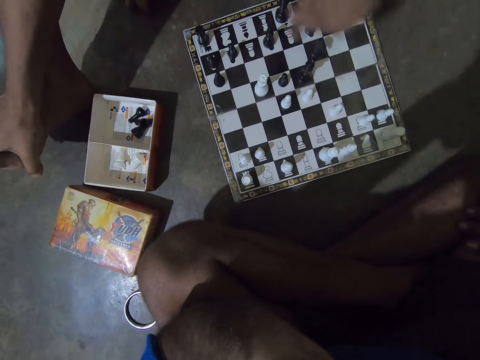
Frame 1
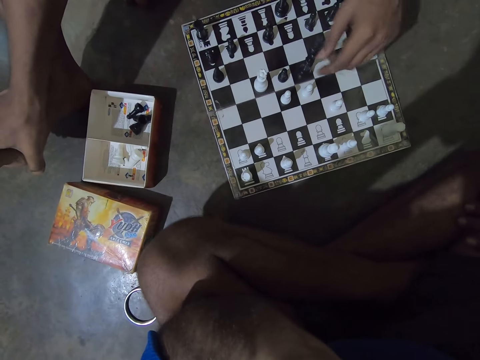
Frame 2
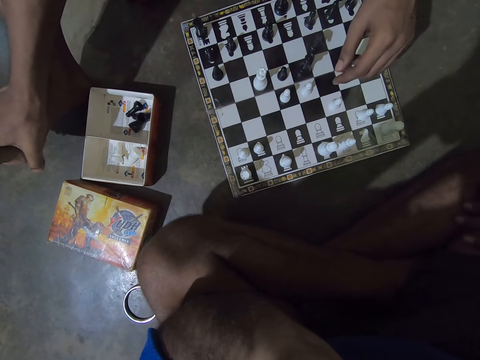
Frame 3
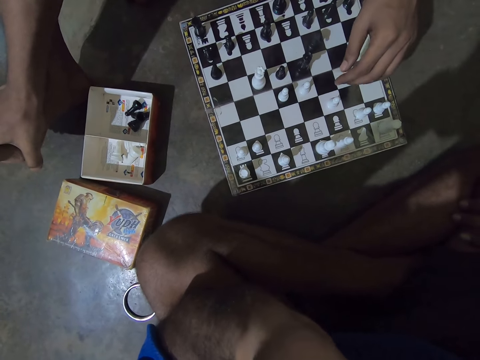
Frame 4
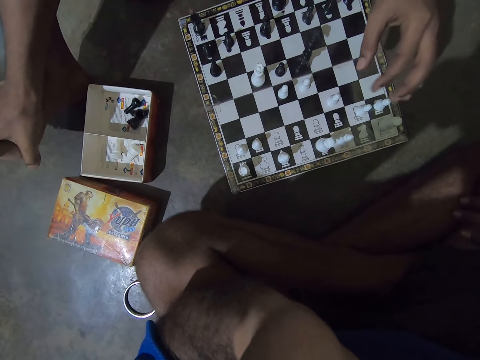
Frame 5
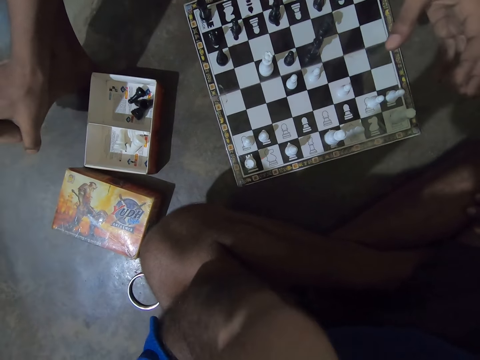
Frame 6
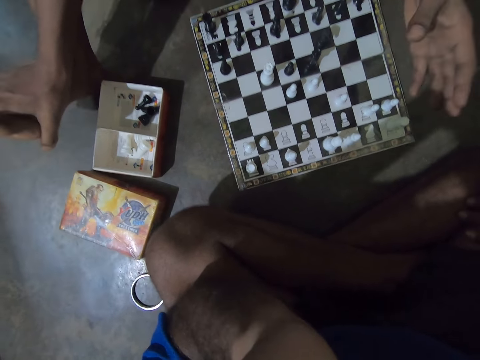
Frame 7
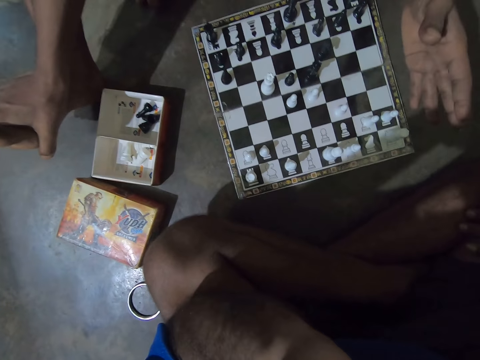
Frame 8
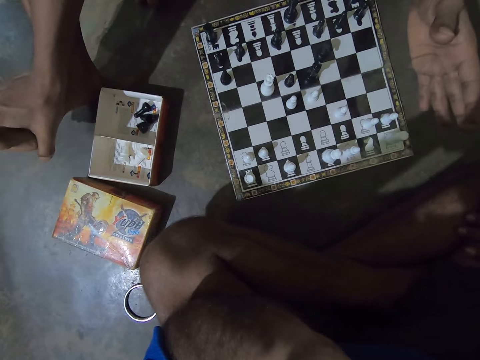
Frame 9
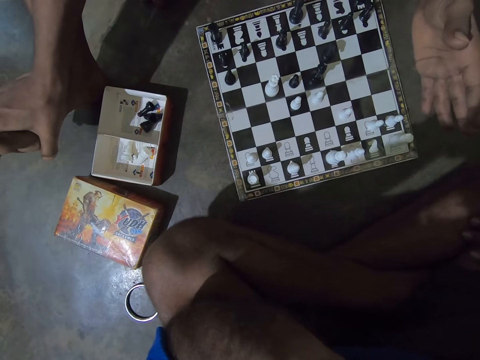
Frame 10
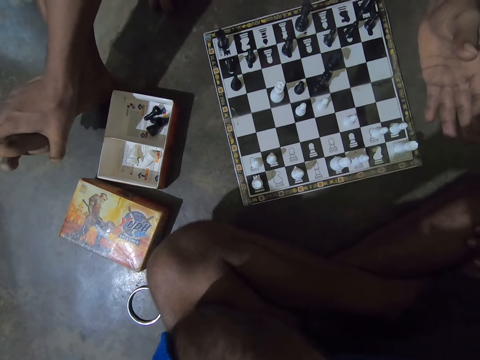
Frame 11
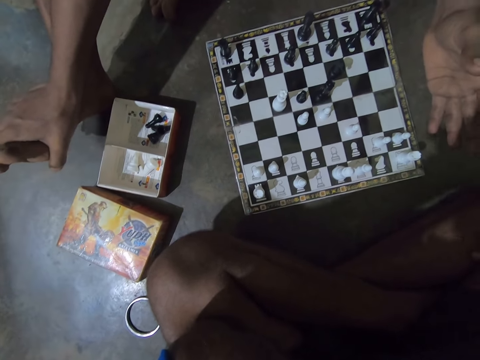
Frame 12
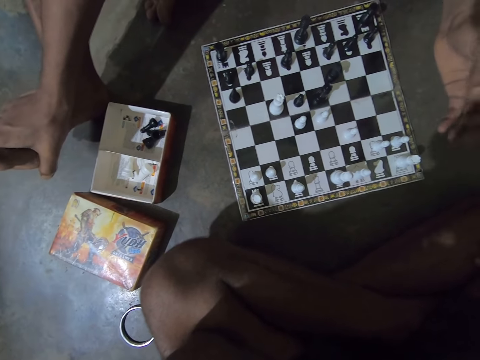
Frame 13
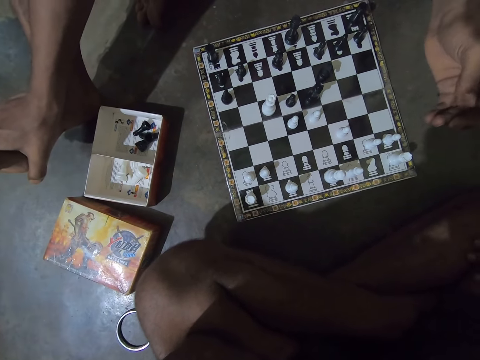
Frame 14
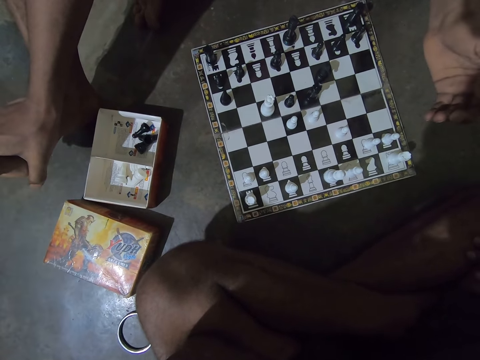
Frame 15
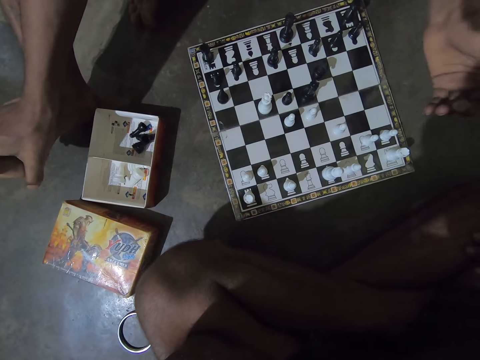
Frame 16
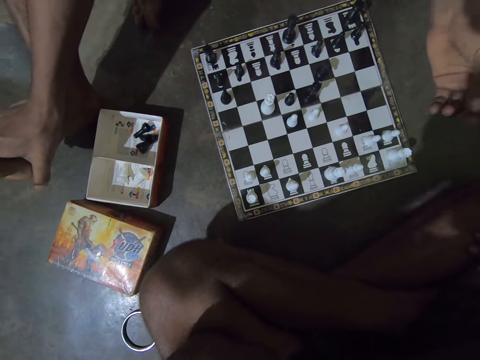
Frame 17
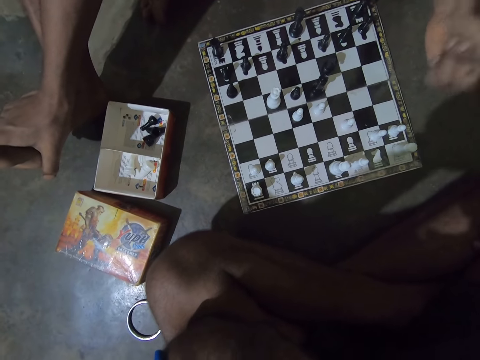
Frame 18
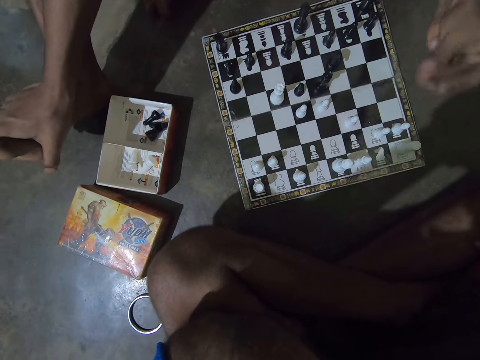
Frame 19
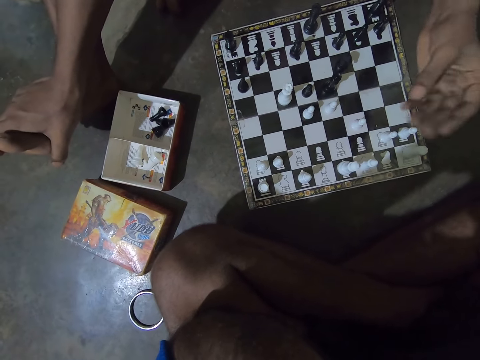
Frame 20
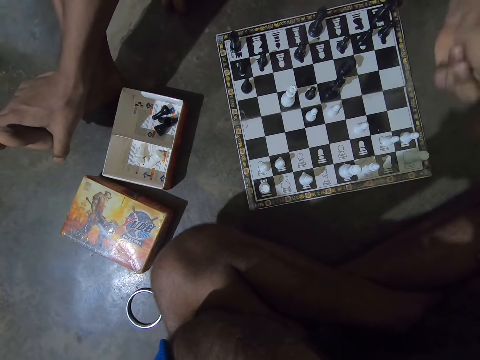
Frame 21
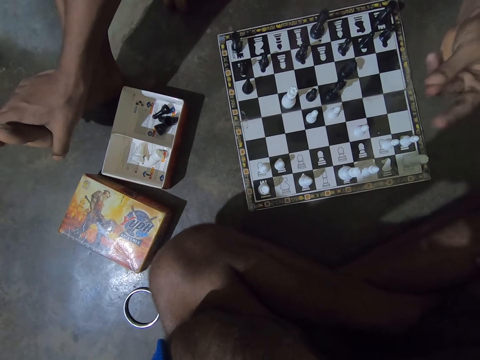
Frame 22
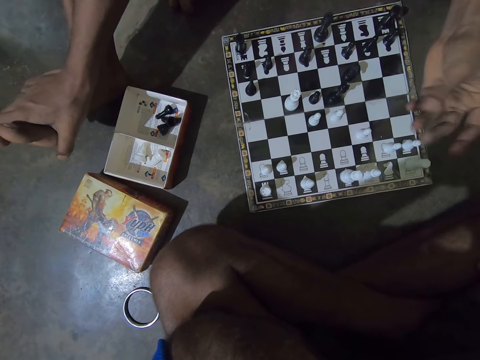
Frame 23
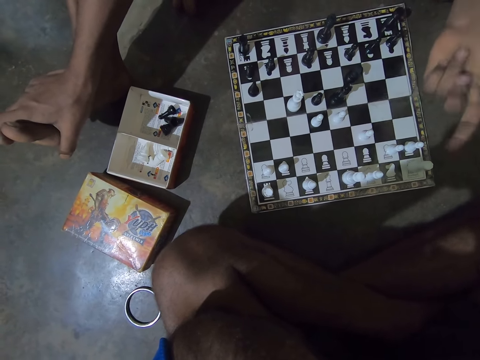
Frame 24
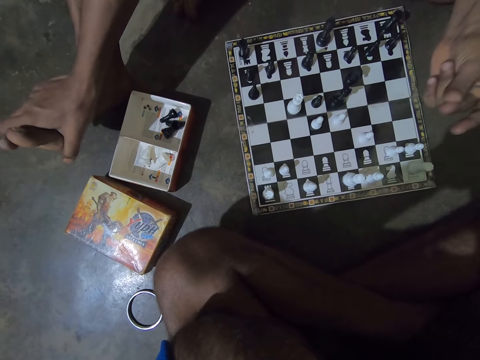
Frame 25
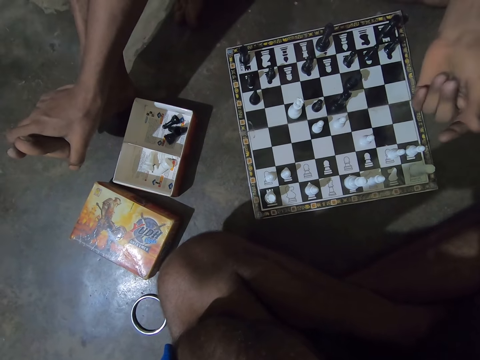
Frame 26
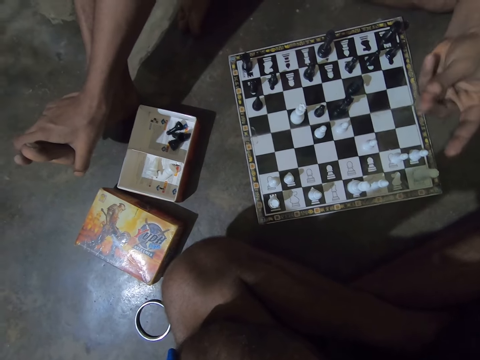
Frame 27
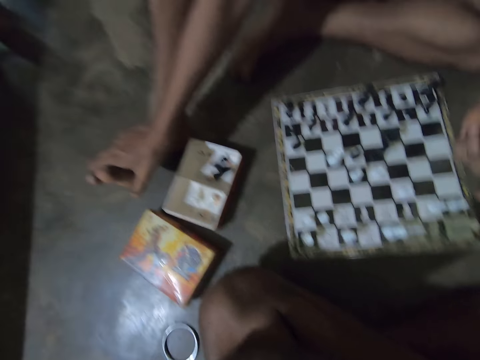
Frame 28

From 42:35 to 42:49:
A man hovers his left hand over the chess board. The man lifts his hand above the chess board and snaps his fingers.

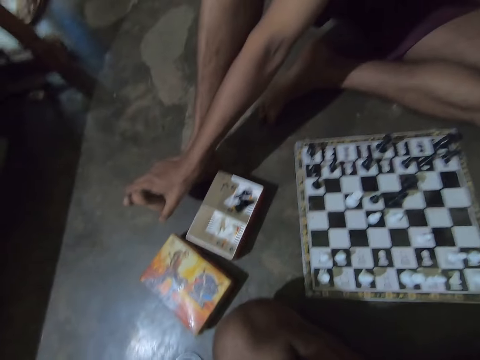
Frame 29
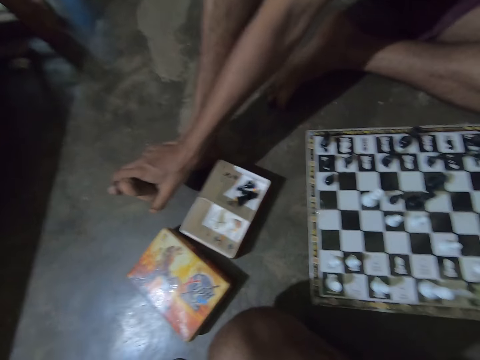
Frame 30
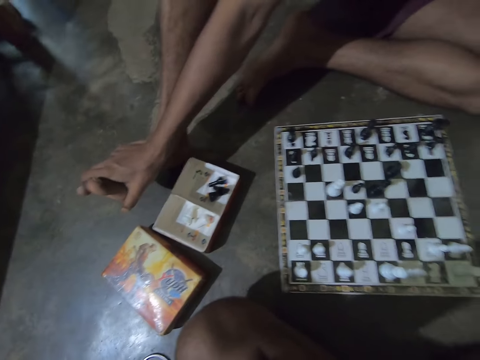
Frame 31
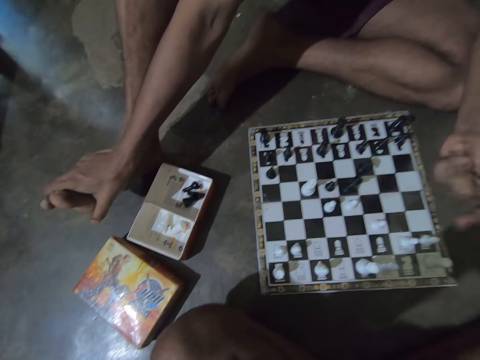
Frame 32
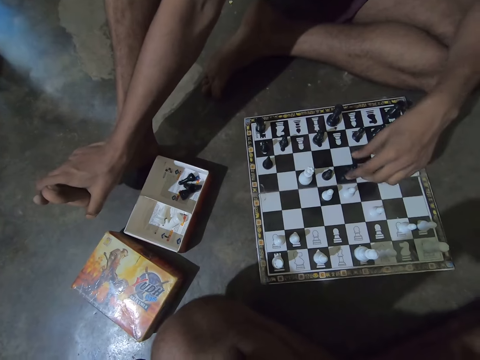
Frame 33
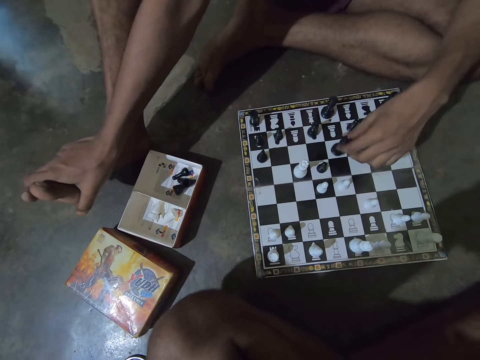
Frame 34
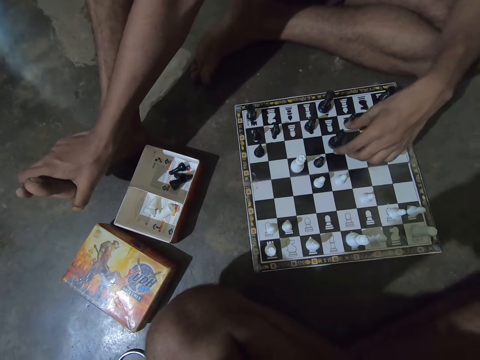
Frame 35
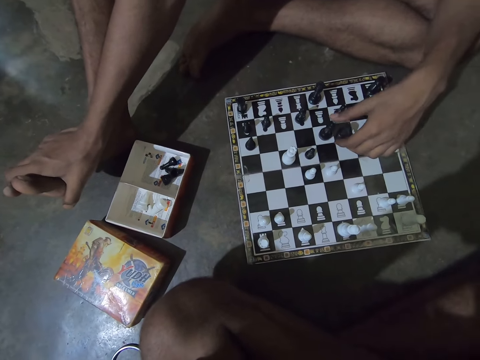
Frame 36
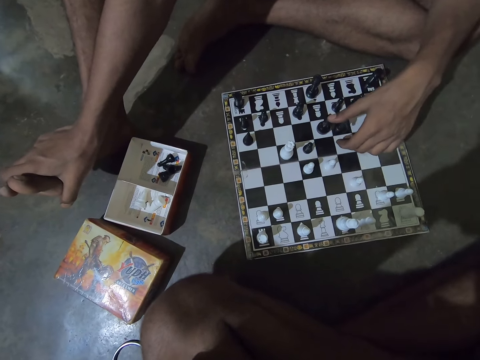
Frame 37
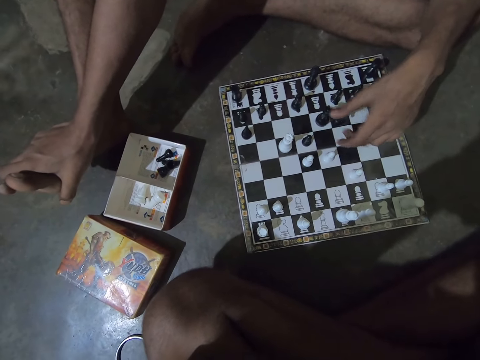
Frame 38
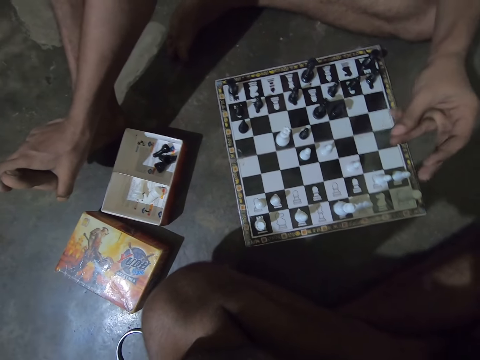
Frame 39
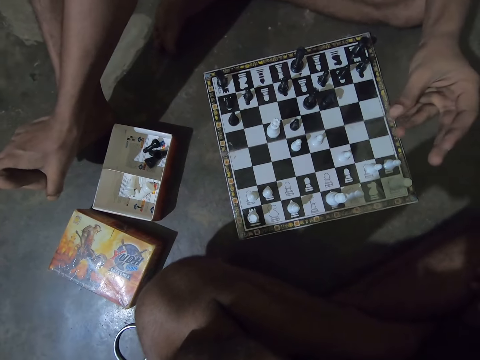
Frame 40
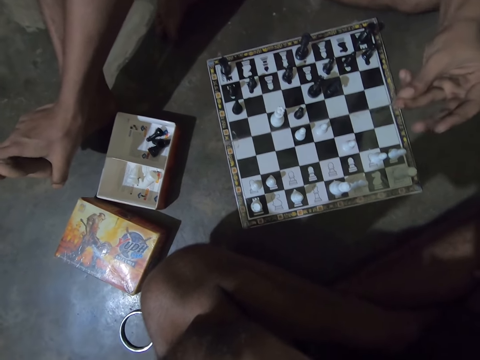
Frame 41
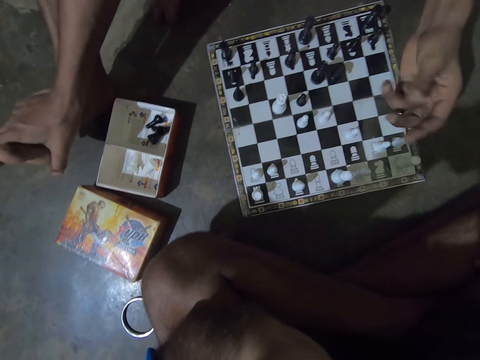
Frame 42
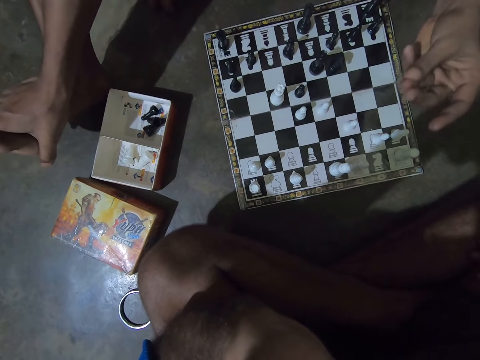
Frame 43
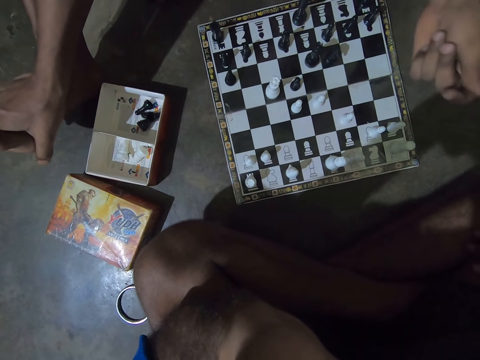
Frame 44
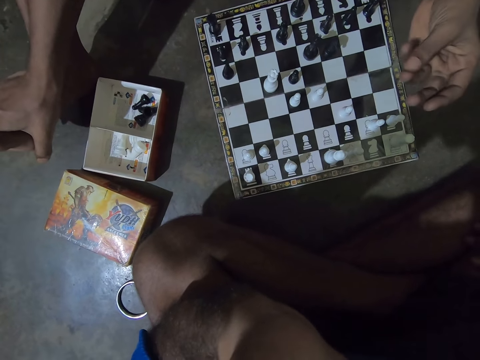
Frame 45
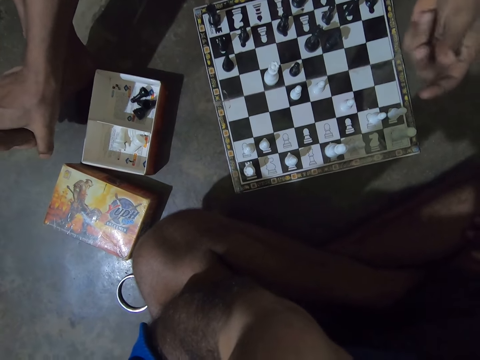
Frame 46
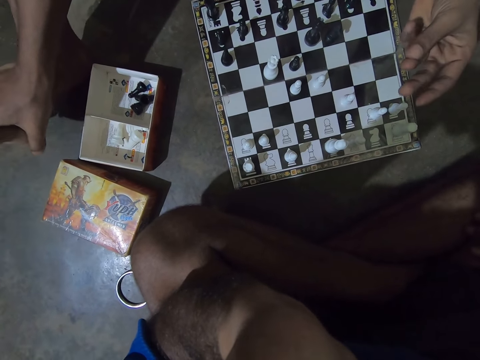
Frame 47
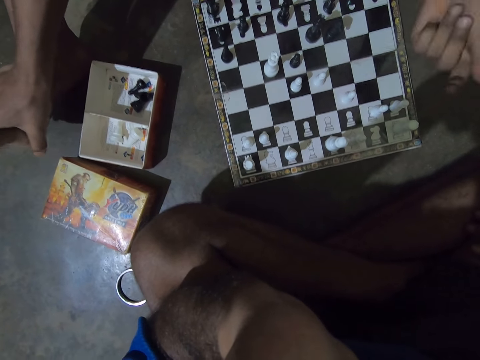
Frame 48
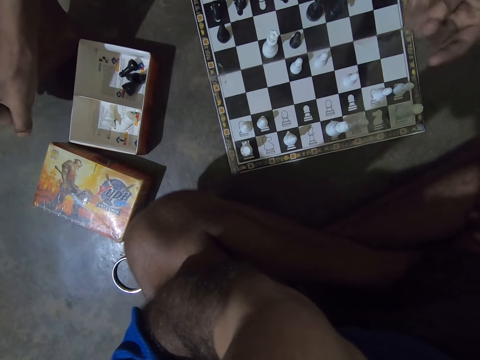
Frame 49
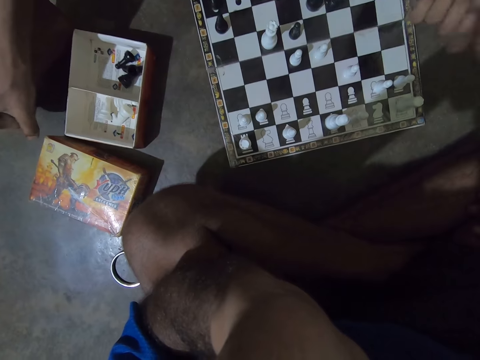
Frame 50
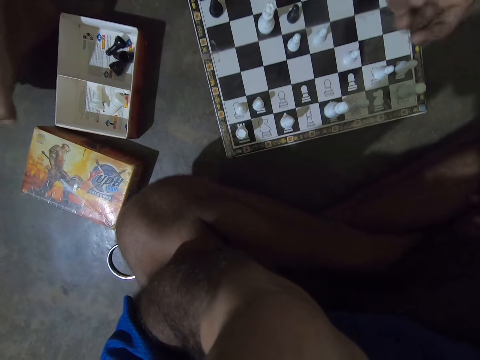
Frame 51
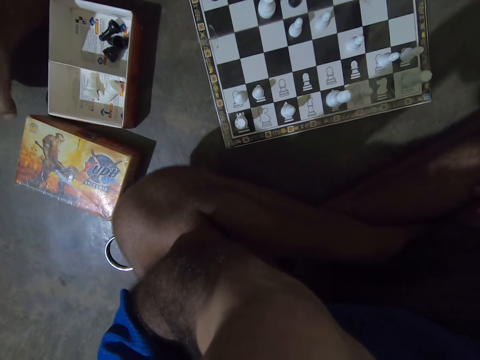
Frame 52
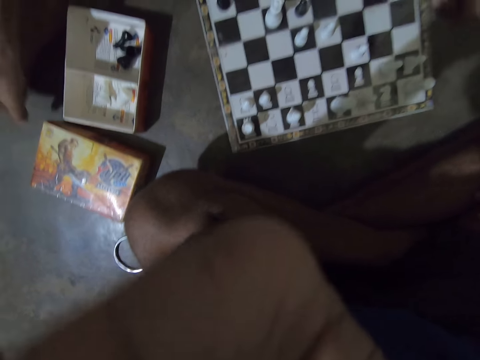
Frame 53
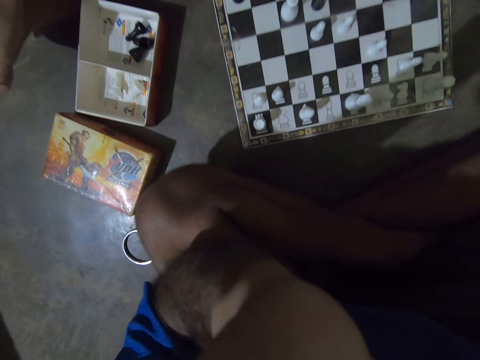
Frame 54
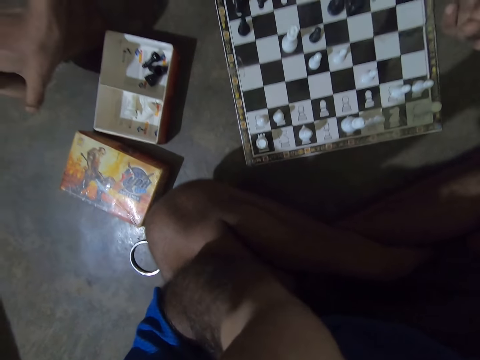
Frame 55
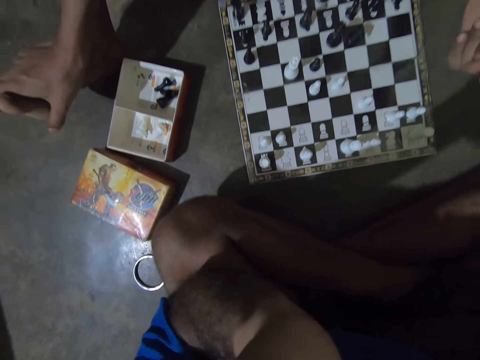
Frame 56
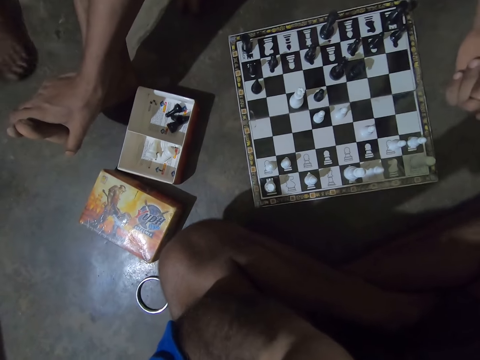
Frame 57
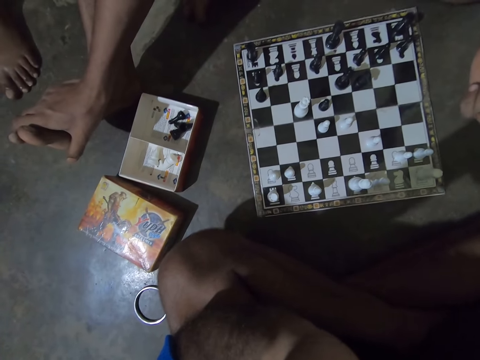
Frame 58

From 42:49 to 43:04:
The man moves a black queen or pawn chess piece backwards with his left hand. The man snaps his left fingers. The camera wearer looks at the chessboard.
